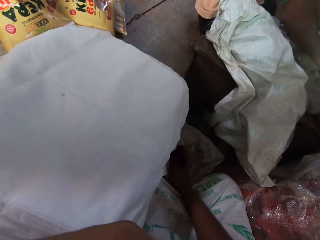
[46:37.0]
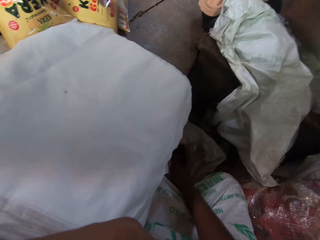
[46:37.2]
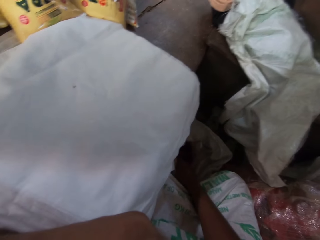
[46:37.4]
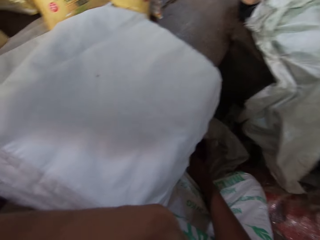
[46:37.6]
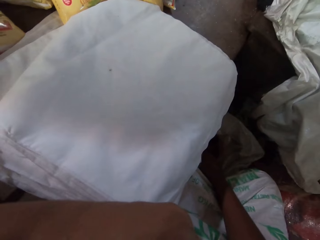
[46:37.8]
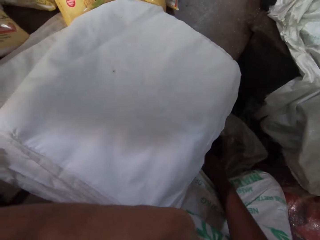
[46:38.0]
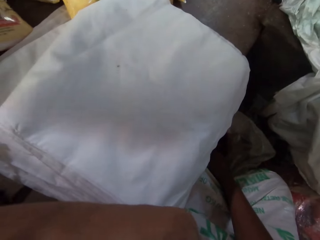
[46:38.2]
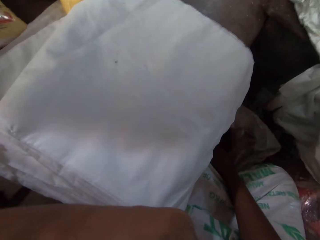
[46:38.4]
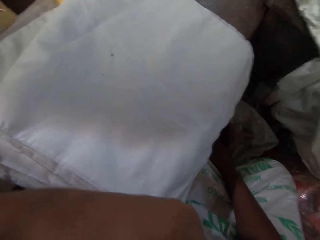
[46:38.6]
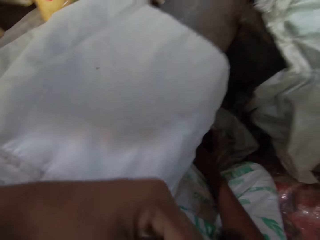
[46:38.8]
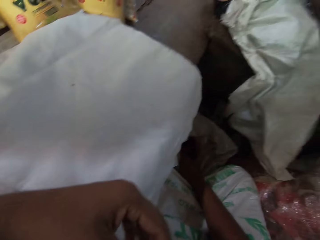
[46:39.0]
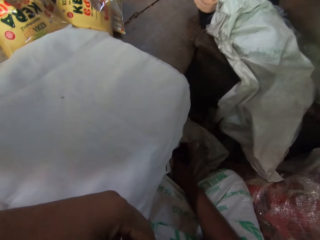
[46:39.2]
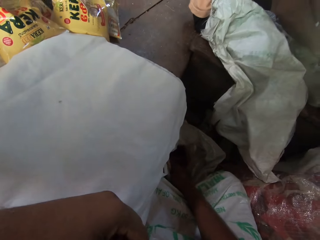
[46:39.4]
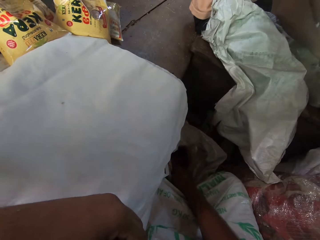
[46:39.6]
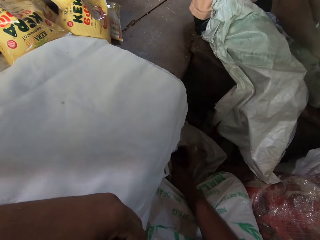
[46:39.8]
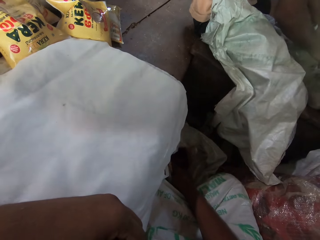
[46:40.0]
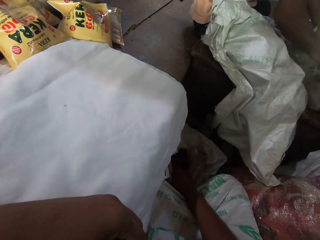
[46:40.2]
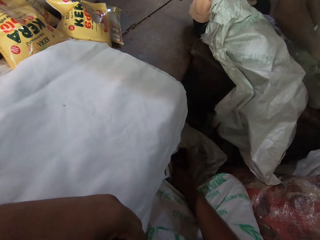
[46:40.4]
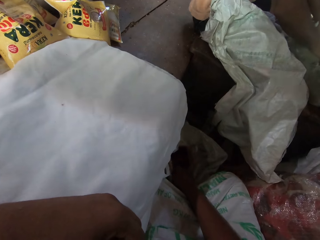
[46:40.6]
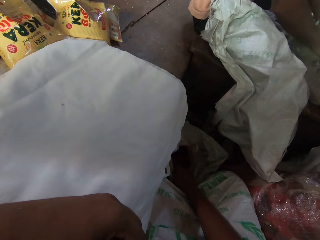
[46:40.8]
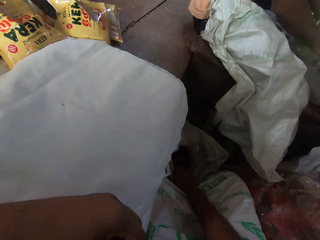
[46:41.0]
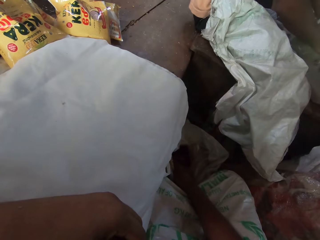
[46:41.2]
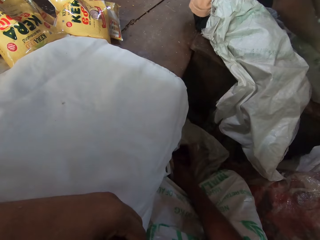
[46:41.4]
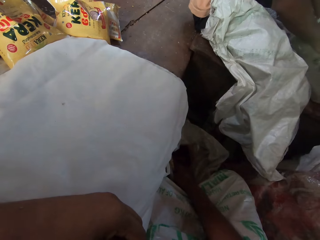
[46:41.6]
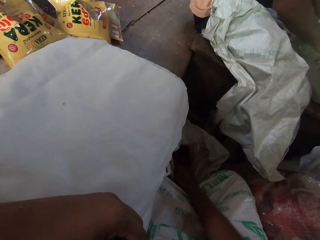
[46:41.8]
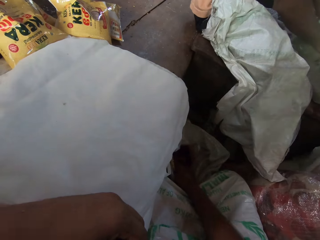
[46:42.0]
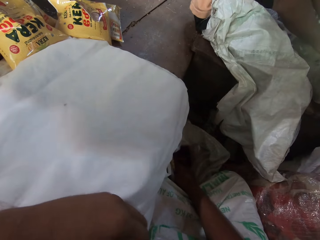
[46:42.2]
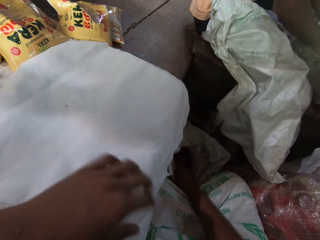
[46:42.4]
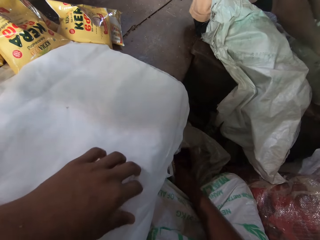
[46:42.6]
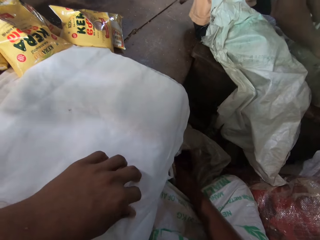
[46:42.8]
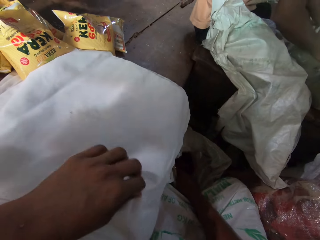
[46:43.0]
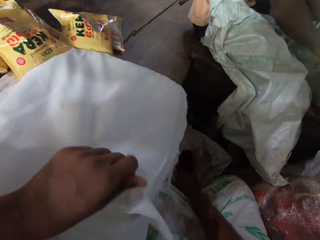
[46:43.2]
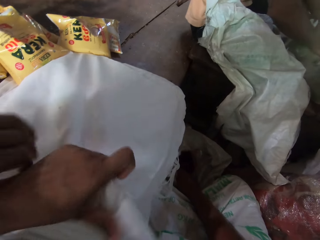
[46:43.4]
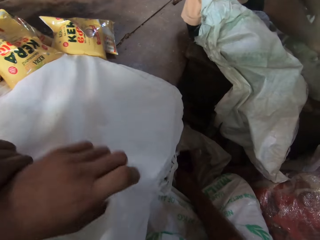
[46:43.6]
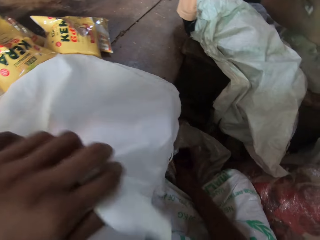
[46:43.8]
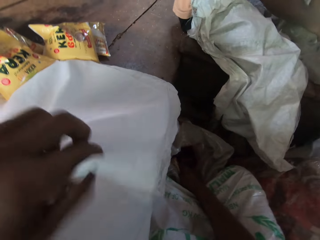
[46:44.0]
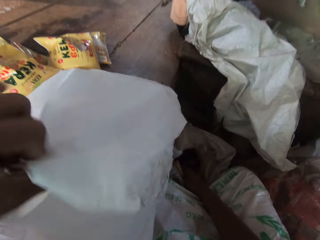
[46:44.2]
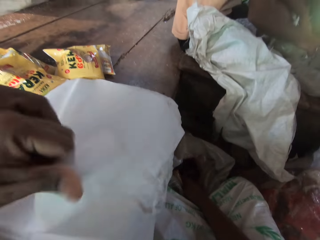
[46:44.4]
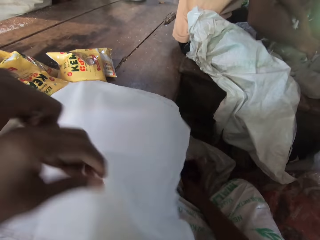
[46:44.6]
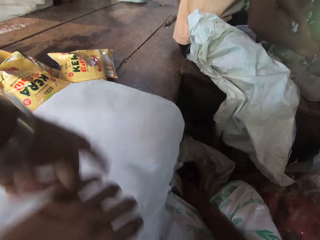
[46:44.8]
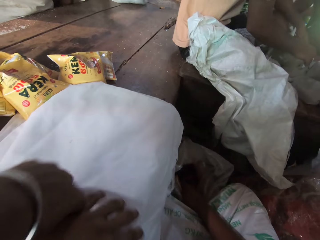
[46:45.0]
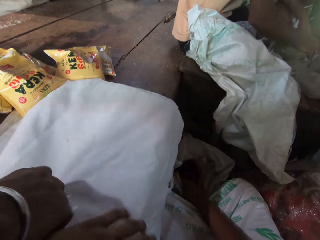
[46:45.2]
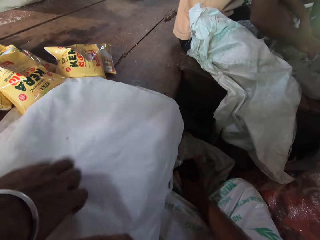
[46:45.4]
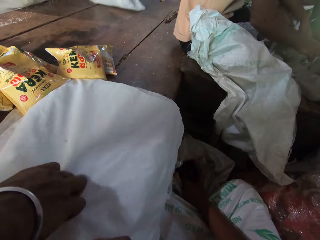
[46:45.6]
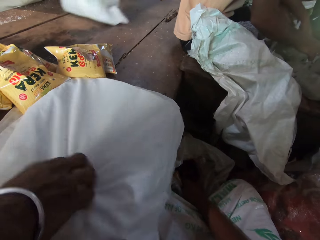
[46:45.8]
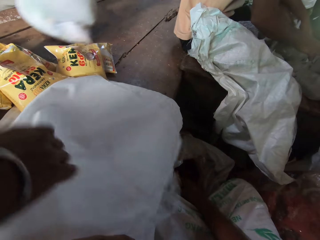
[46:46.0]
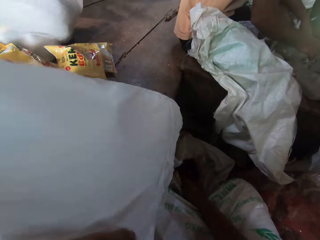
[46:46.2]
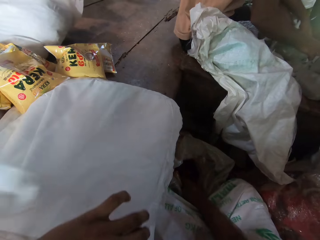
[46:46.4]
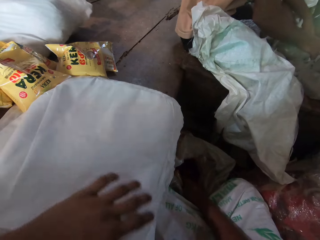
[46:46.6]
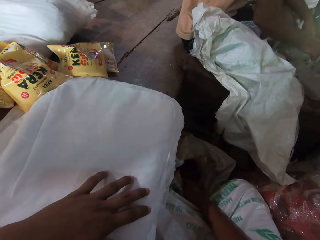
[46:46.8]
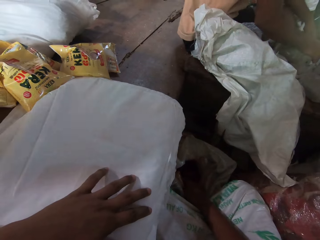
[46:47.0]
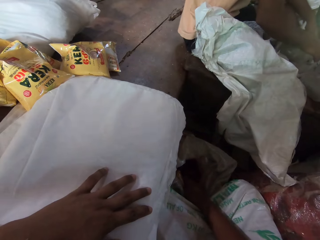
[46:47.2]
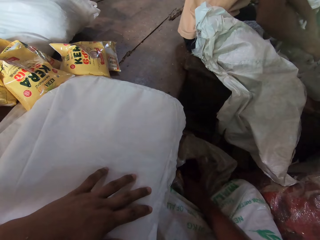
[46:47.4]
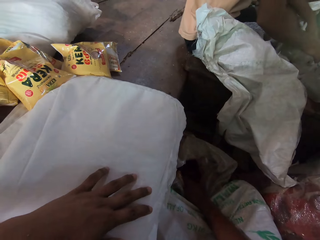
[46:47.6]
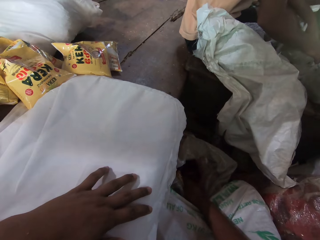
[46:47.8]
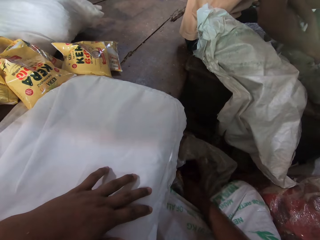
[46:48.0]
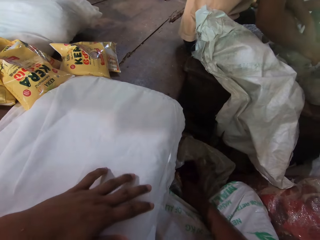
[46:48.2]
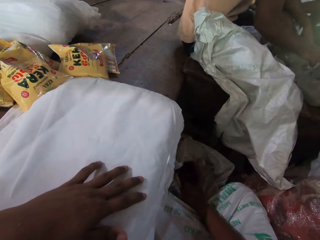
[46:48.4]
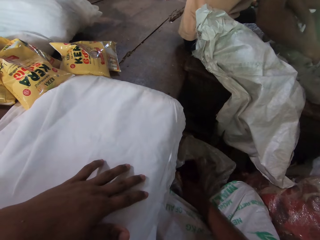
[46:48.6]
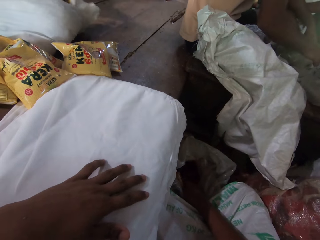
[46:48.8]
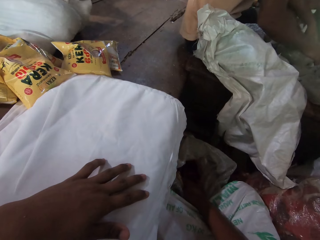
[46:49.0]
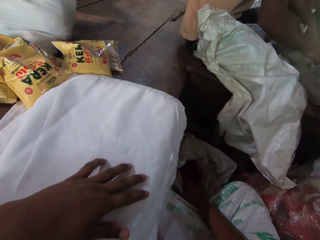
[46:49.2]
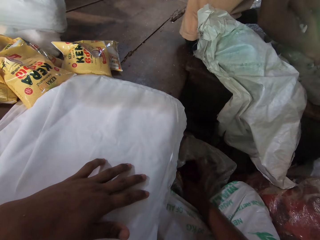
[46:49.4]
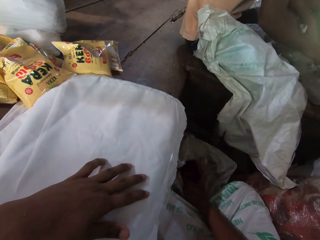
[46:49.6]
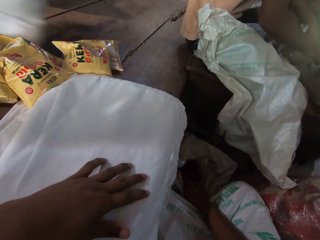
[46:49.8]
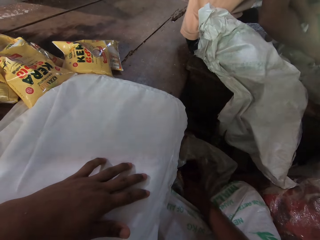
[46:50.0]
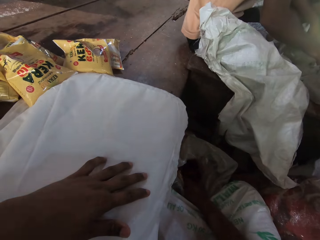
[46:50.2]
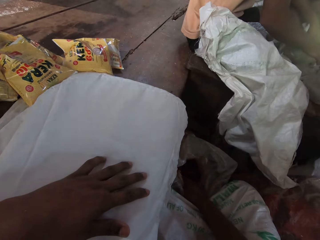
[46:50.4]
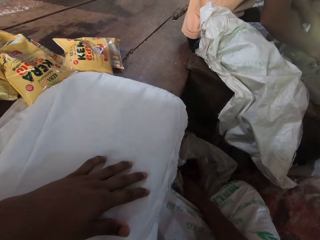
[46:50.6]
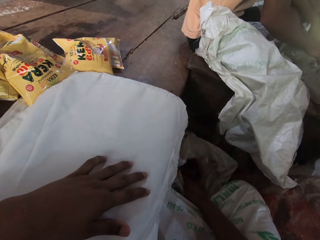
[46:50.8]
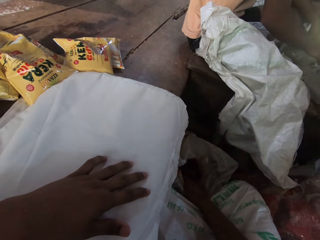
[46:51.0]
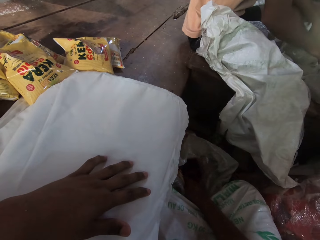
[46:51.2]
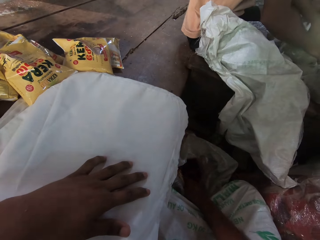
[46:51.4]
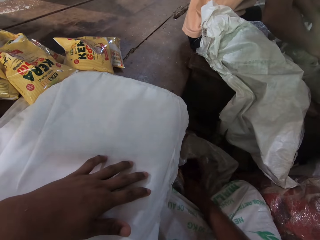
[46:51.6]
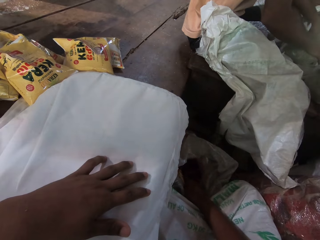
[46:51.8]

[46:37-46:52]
The camera wearer moves the left hand. A man picks a bag from the table with his left hand. The camera wearer holds a bag. A person grabs the bag from the camera wearer. Another person drags a bag on the table. The camera wearer rests the left hand on bags on the table. They converse with the men. The first person picks a bag on the table.

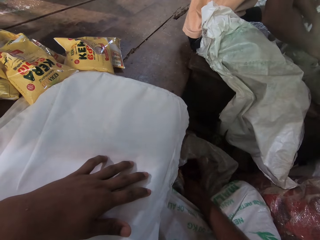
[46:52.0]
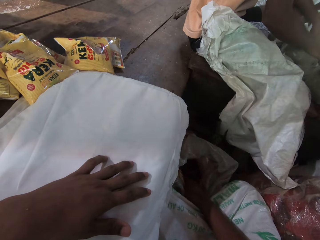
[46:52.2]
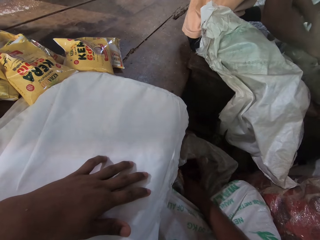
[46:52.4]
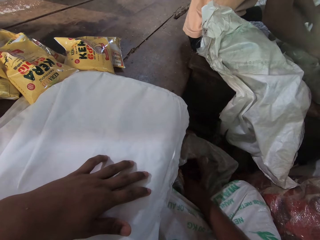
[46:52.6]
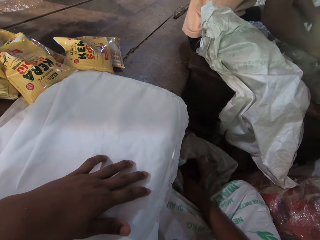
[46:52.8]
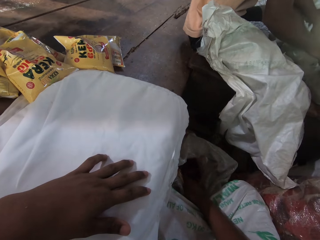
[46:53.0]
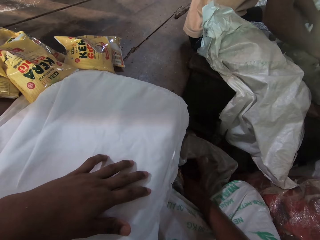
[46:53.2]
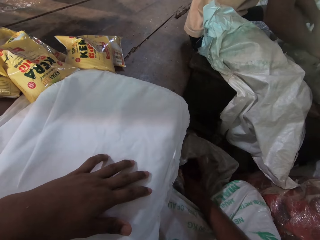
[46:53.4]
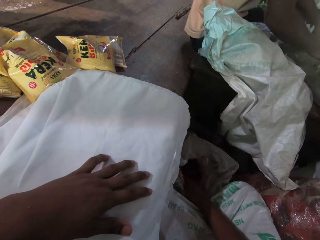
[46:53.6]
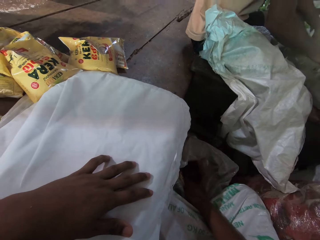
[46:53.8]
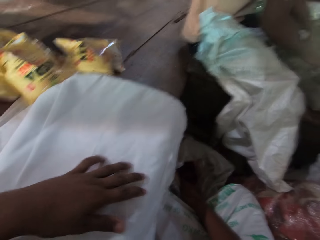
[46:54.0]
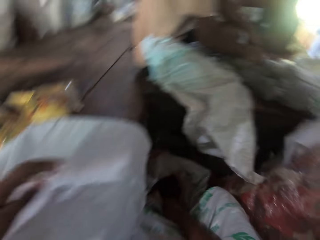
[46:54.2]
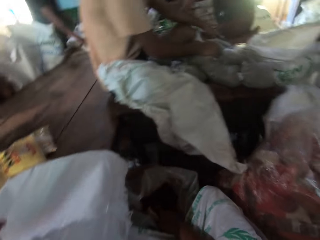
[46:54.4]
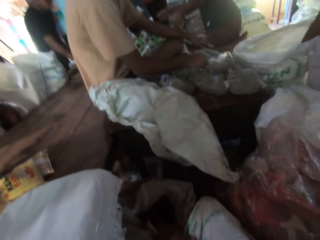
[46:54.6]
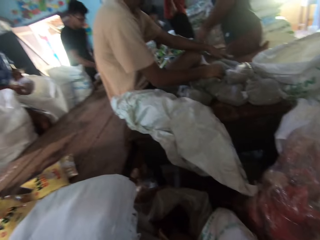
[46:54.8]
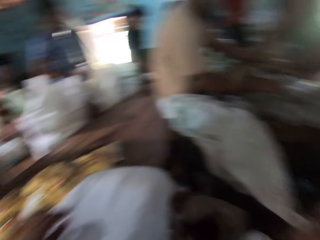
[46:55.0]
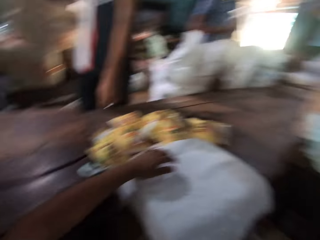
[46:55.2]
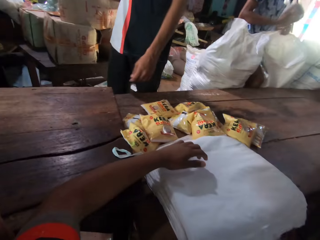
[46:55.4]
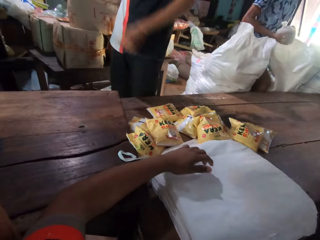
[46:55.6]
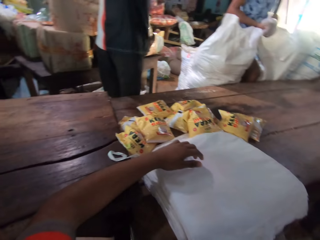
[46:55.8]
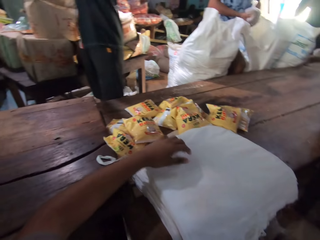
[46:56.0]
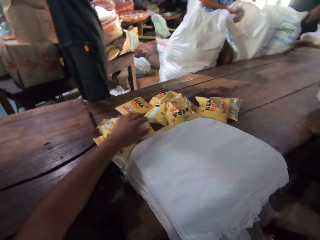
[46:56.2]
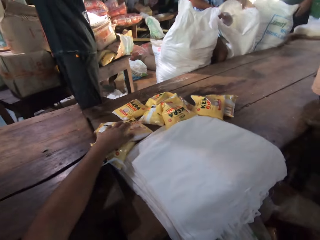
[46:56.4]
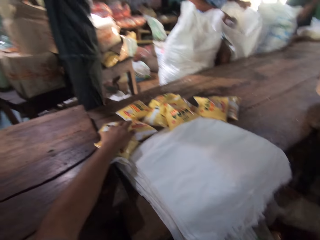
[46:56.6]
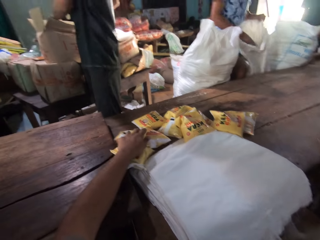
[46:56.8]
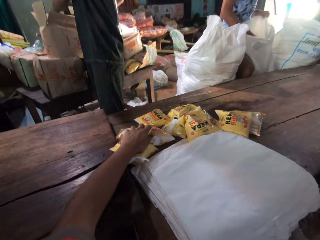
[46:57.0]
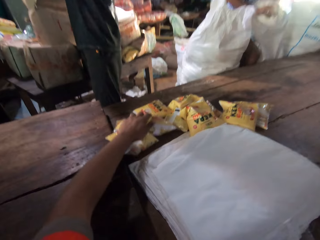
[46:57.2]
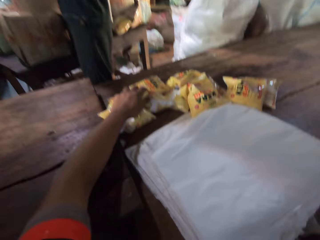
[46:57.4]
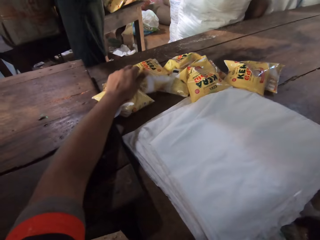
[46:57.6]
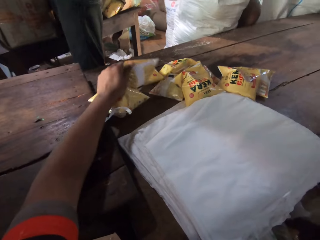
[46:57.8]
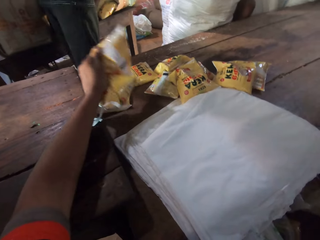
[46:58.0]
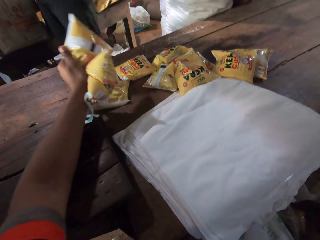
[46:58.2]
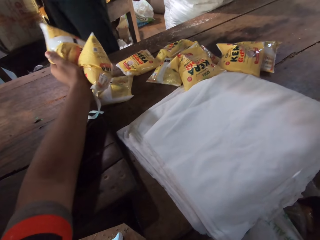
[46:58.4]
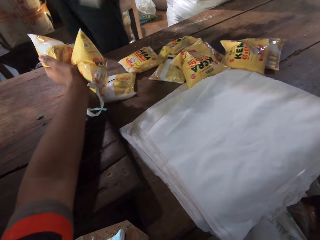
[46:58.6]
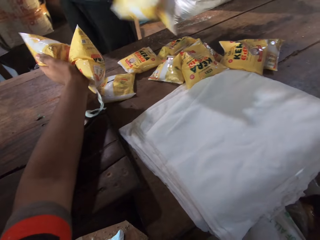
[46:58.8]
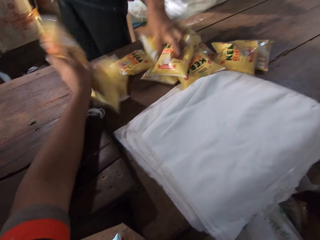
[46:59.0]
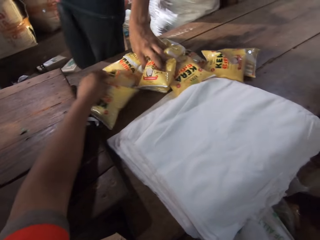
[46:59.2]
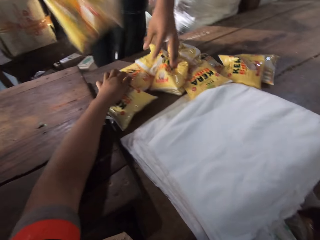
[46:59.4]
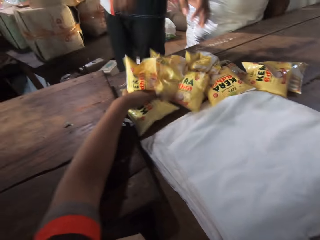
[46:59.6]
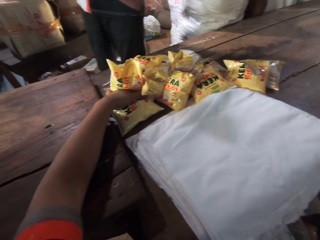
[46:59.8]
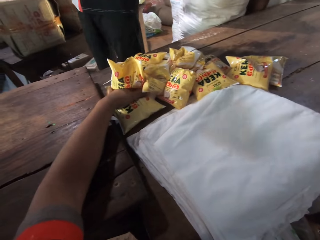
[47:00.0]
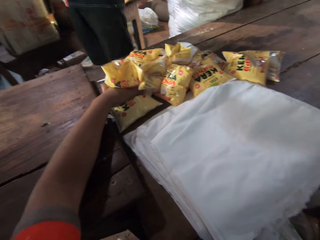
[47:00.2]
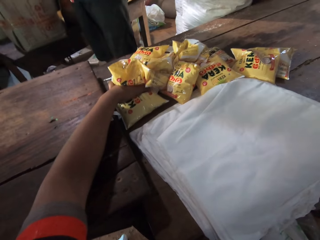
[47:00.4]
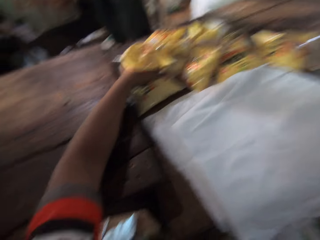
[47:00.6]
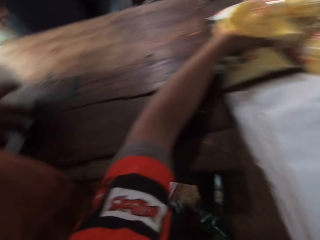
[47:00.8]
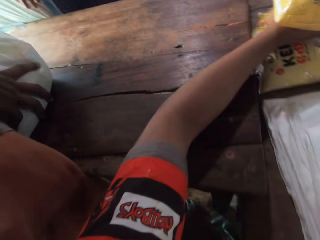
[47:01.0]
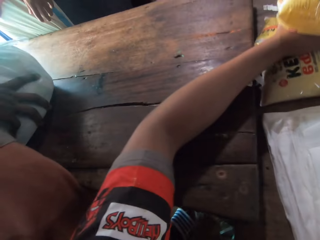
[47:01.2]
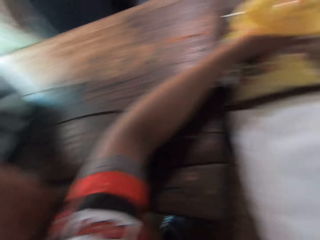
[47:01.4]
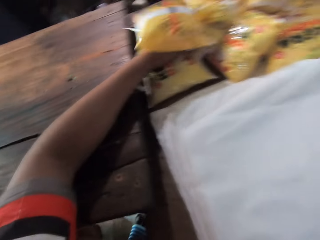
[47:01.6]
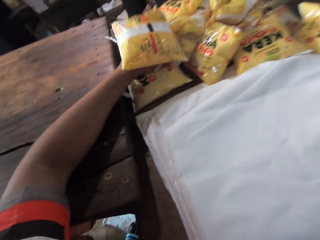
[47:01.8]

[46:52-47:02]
The camera wearer converses with the men. He looks around the room. He picks up sachets of coconut oil from the table with his left hand. A person turns facing another person. A third person holds a sack. The camera wearer places the sachets of coconut oil in his right hand on the table. A man drops sachets of oil in his hands on the table.
